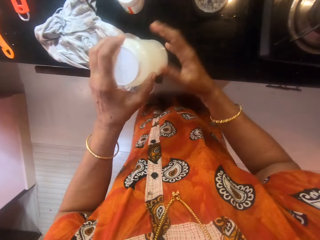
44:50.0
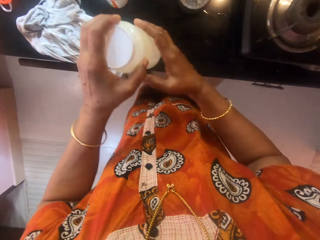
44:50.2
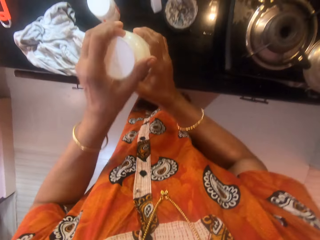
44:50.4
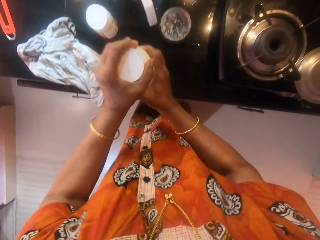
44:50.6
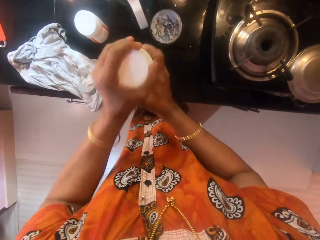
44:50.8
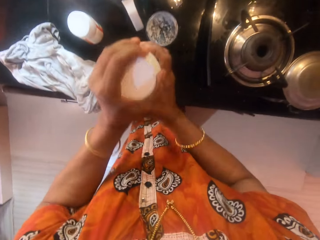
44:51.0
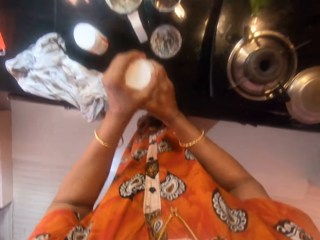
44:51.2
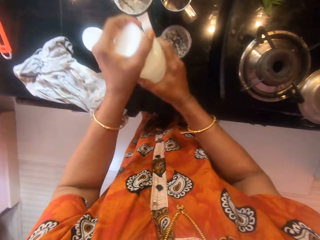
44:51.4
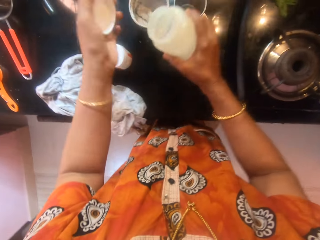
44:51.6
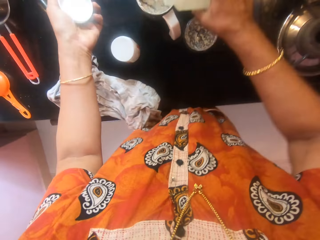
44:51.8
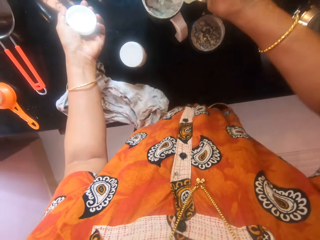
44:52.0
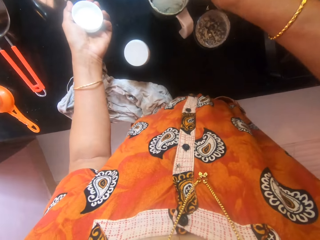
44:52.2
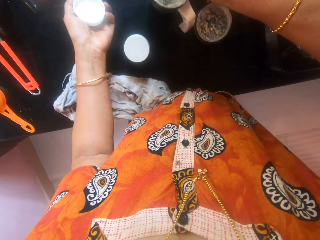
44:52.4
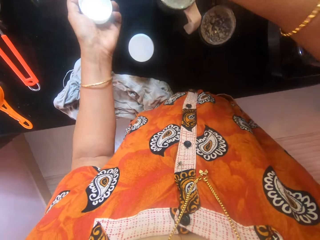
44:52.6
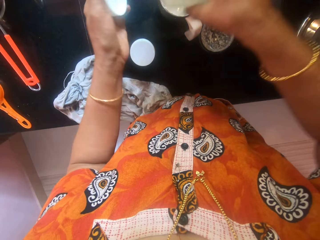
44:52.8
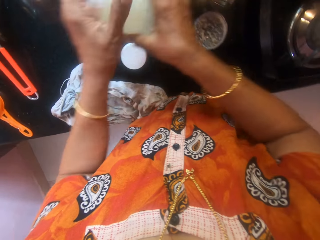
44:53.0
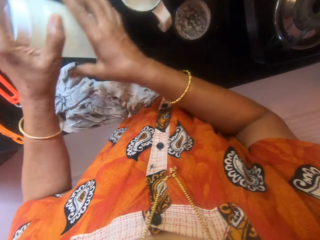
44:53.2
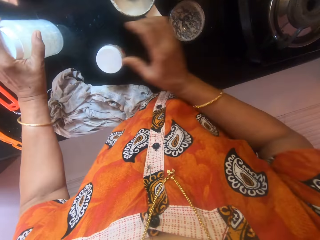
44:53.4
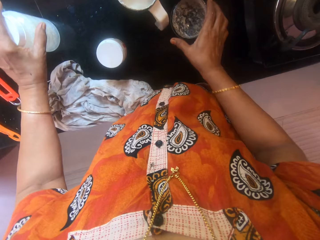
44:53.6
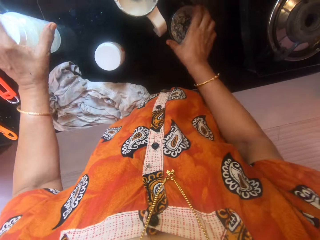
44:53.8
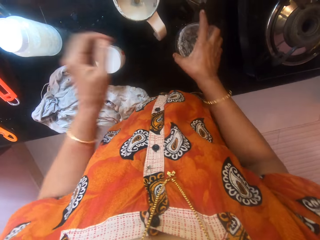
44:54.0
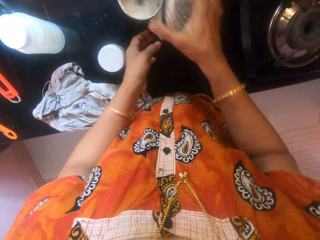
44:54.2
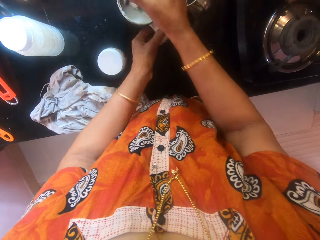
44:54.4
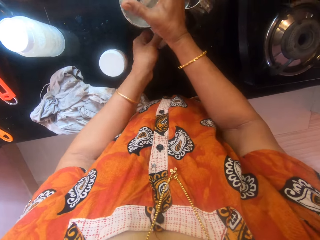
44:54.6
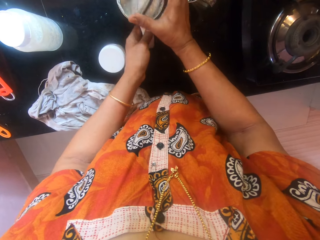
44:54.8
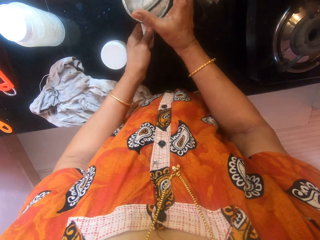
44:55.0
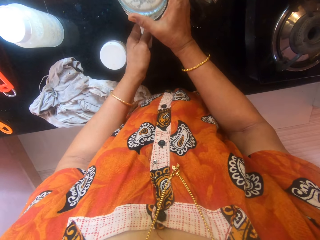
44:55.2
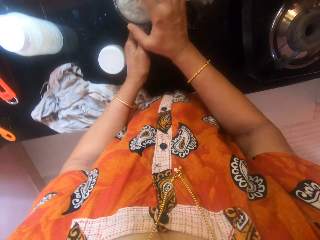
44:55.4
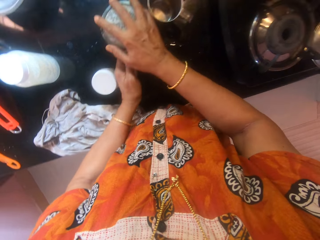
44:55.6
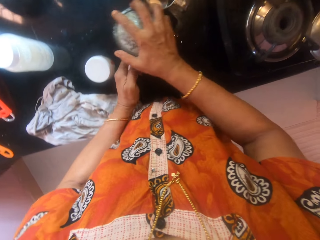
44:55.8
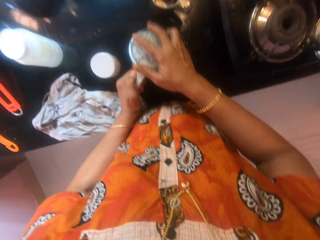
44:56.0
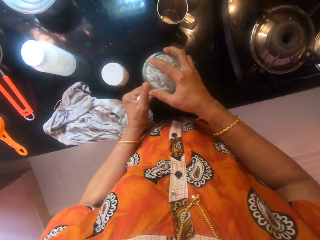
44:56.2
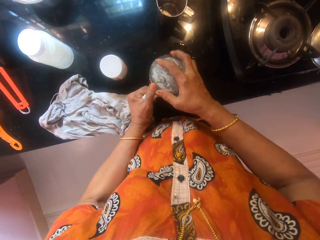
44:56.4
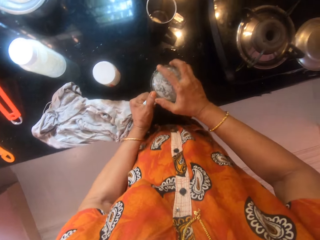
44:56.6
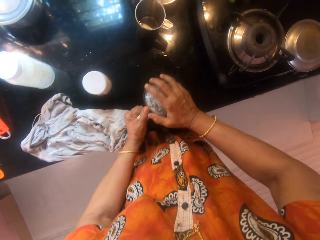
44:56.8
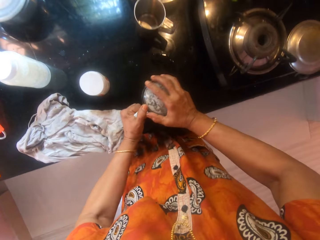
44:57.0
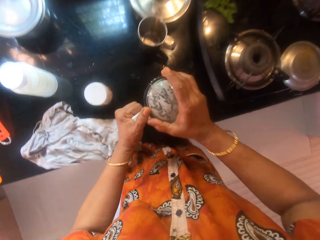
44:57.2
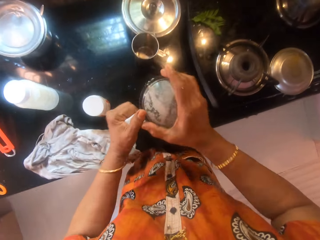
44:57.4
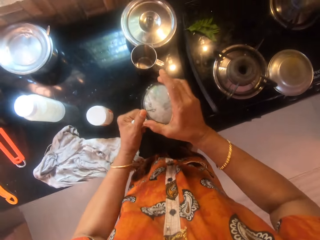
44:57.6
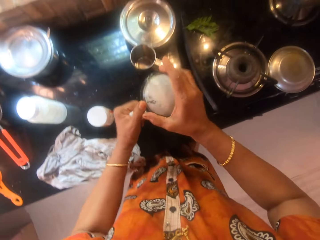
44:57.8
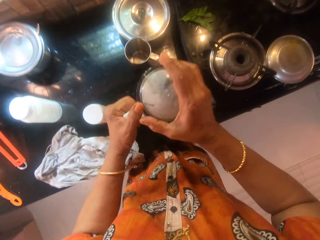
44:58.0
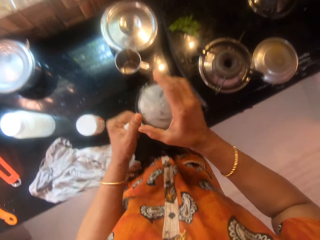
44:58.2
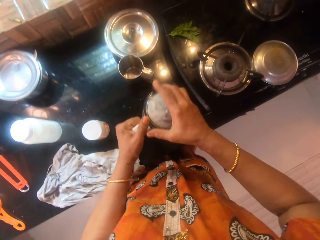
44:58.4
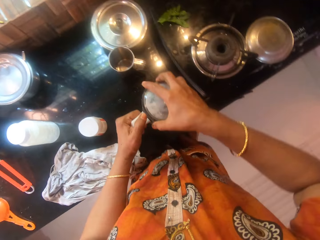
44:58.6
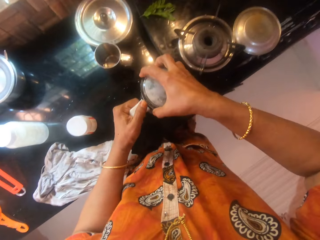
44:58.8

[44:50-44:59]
The camera wearer holds the other container with both hands. She shakes the other container. She opens the other container with her left hand. She pours water in the mug. She closes the other container. She drops the other container on the counter. She picks the cover of the other container from the counter with her right hand. She picks the other container from the counter with her right hand. She closes the mug. She puts the mug on top of the cabinet. She shakes the mug.

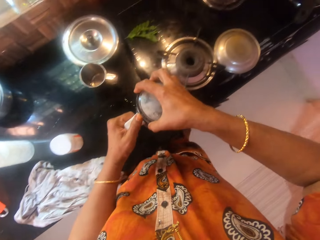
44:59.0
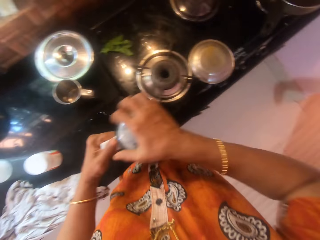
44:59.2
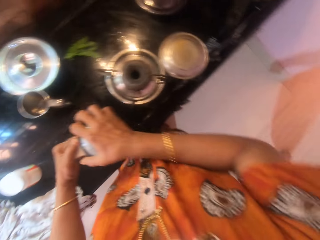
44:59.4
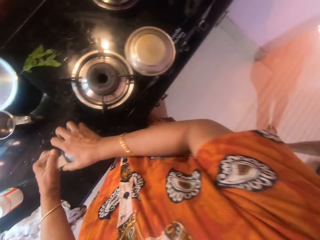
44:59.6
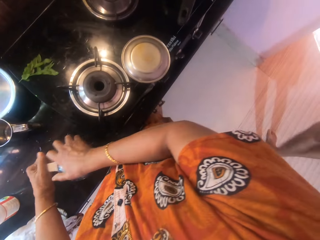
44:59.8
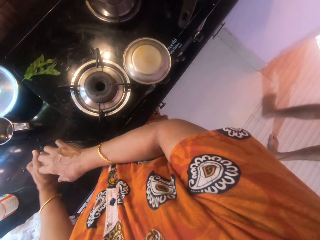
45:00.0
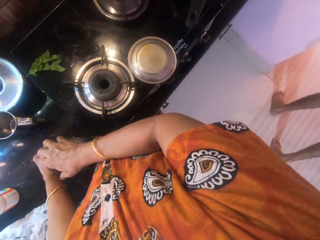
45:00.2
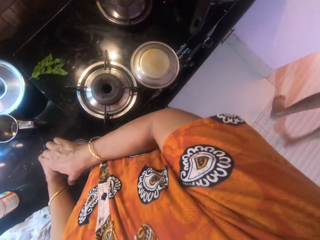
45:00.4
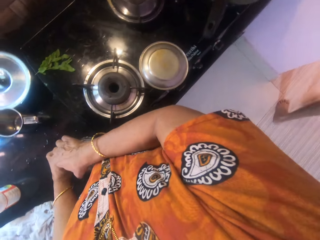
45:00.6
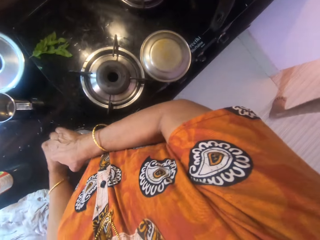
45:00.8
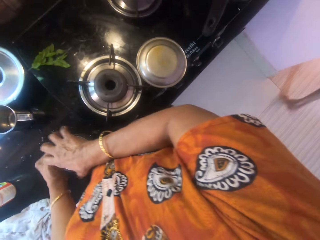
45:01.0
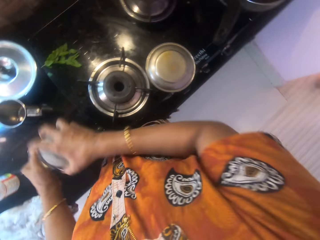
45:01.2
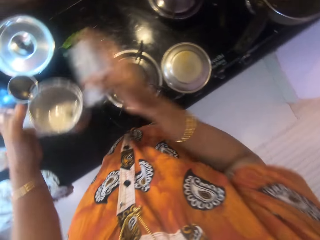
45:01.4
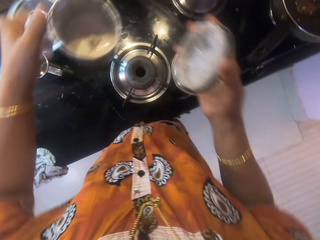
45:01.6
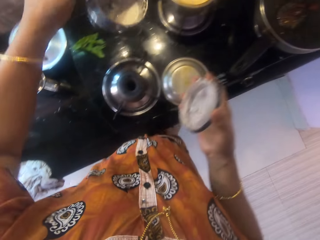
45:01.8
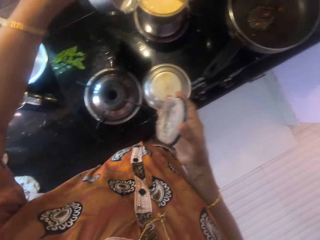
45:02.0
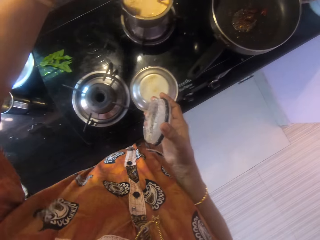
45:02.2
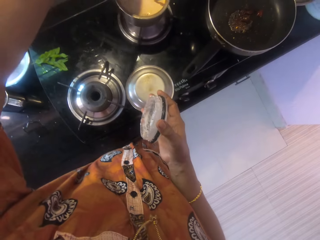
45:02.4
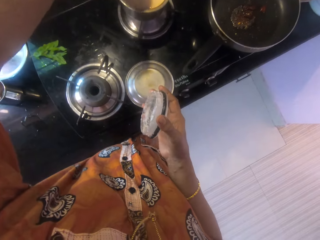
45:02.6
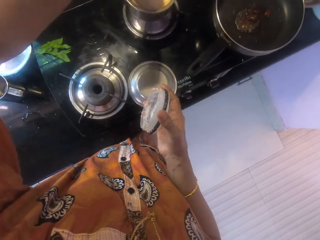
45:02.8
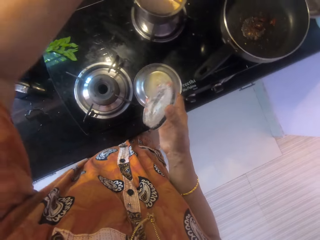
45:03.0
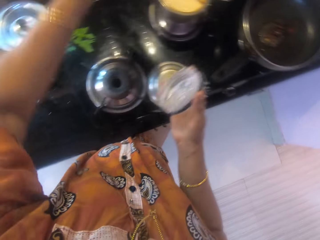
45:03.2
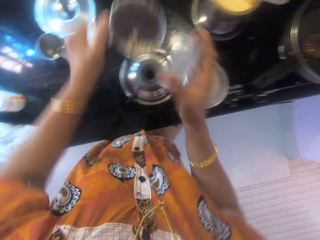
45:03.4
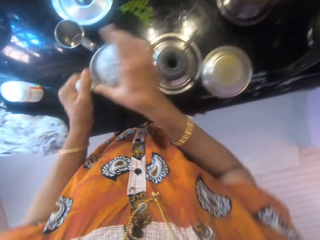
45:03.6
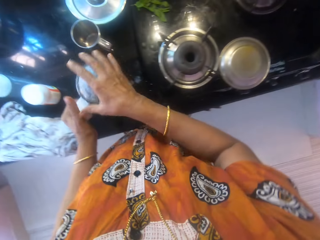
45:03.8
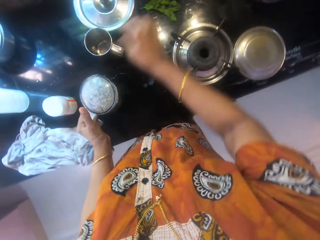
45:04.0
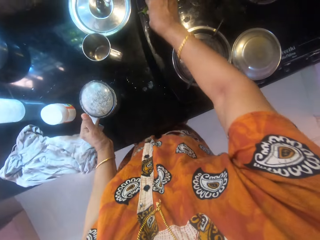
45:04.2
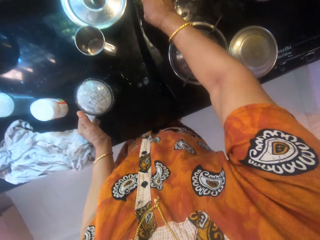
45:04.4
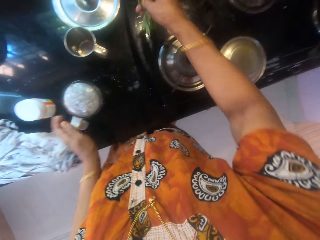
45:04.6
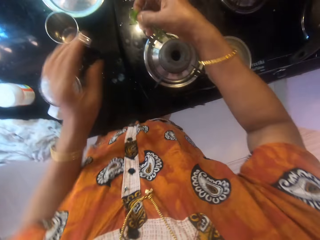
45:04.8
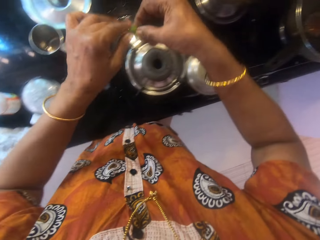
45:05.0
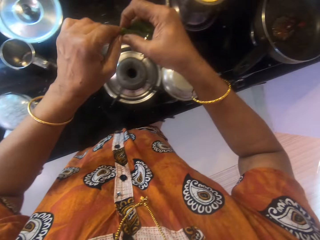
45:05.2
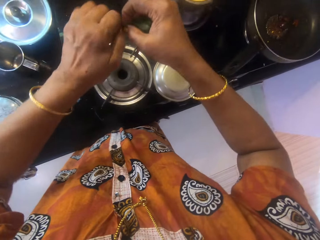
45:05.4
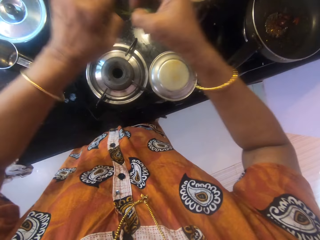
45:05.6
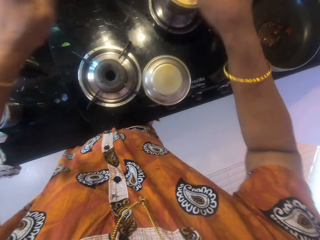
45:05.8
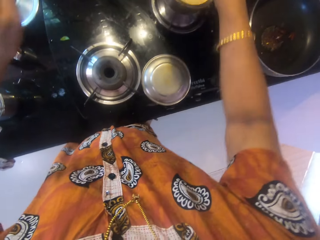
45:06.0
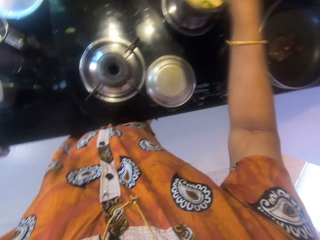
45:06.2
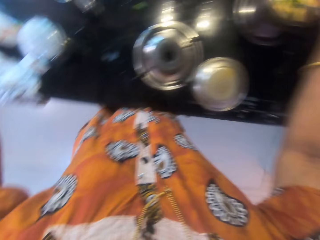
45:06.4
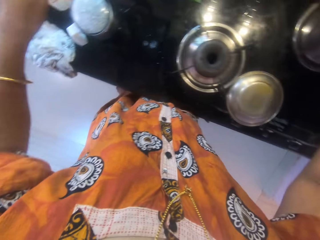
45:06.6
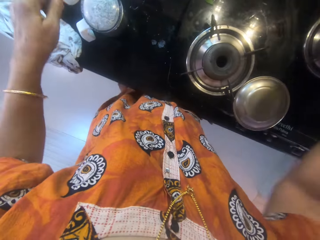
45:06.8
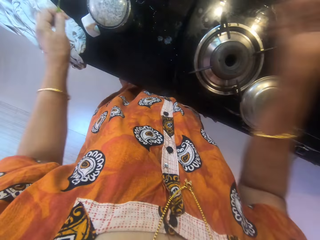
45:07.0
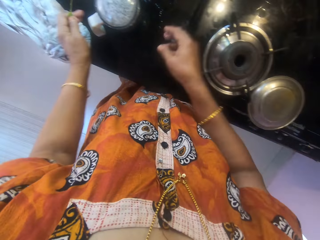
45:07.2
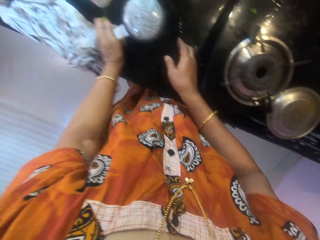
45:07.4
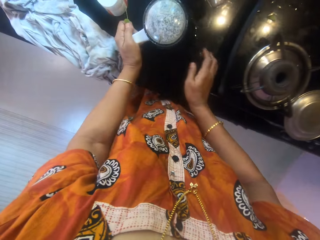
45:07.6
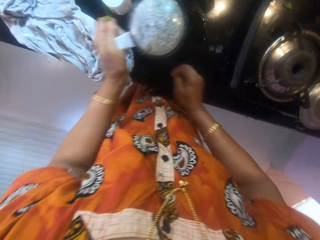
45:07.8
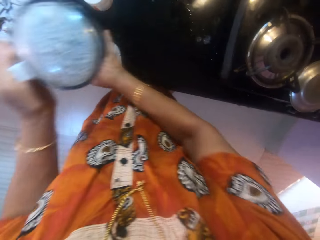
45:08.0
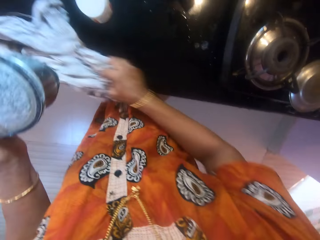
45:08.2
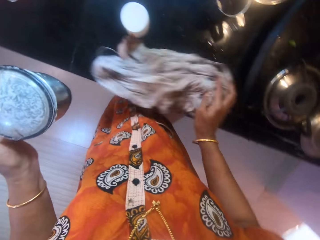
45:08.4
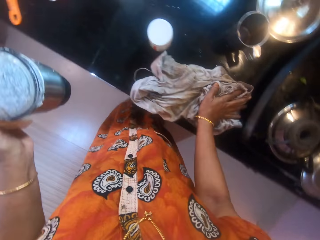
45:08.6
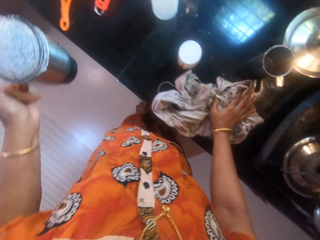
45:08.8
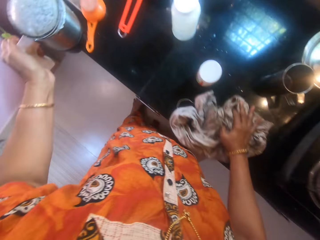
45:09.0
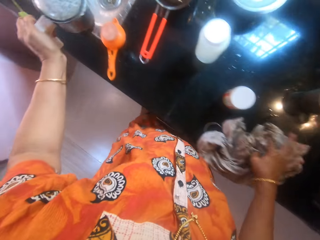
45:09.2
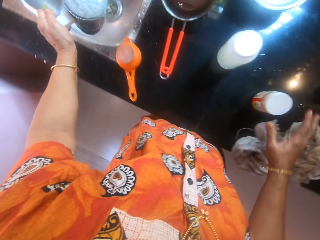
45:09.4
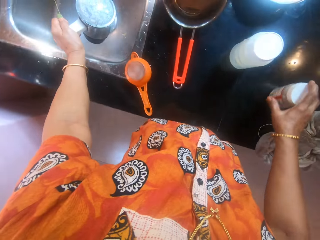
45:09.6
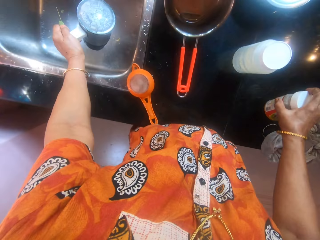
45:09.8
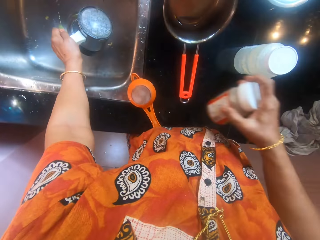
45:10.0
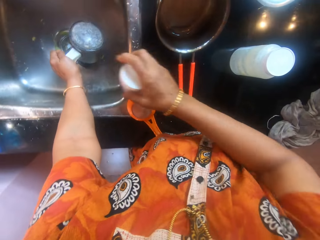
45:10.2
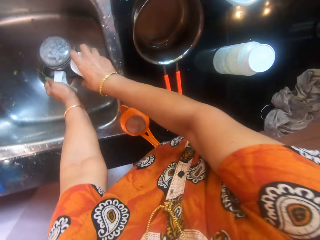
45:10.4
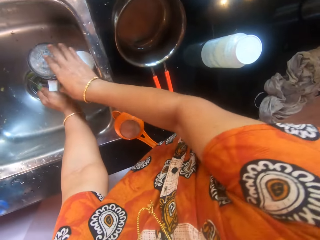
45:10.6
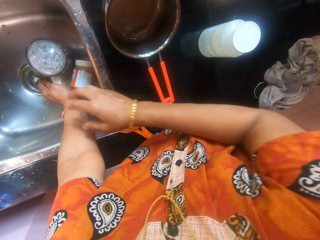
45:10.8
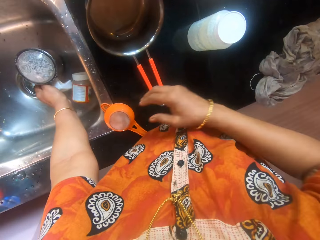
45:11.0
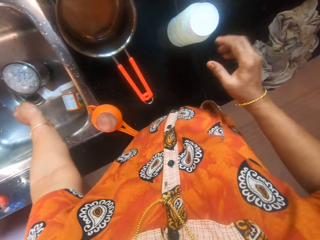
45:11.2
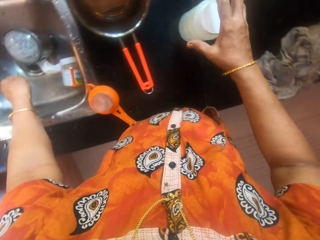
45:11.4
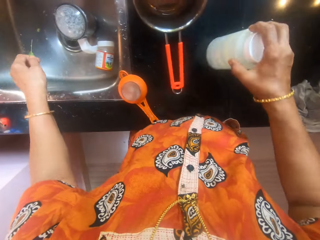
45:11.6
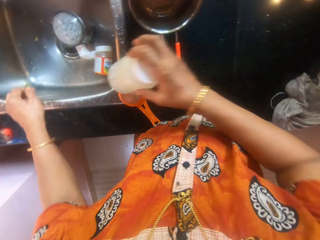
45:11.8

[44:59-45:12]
The camera wearer opens the other container with her right hand. She puts the mug on top of the cabinet. She picks the mug from the cabinet top. She pours the water in the other container into the other pot. She closes the mug with a lid. She drops the other container on the counter. She picks some leaves from the cooker with her right hand. She cuts the stem of the leaves by hand and drops the leaf in the other pot. She picks the other container from the counter with her left hand. She picks the rag from the counter with her right hand. She cleans the counter with the rag and drops the rag on the counter. She drops the other container into the sink. She picks the other container from the counter with her right hand and drops the other container into the sink. She picks a bottle.
